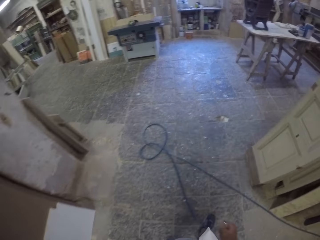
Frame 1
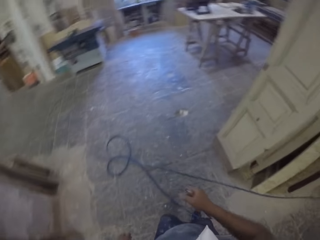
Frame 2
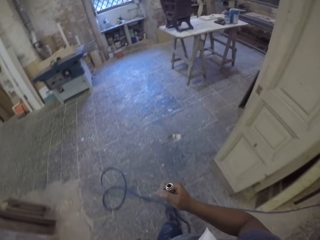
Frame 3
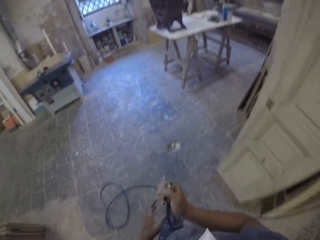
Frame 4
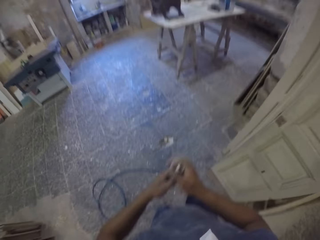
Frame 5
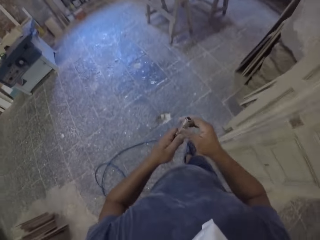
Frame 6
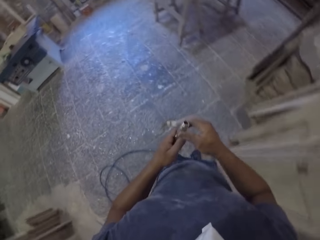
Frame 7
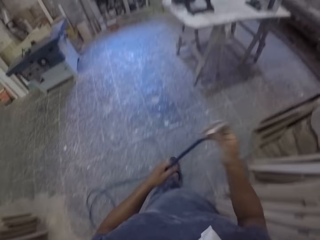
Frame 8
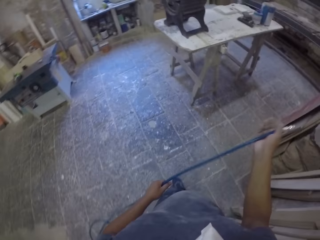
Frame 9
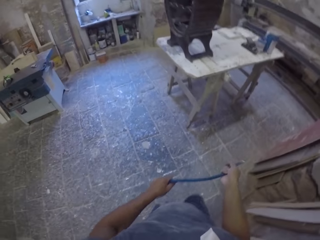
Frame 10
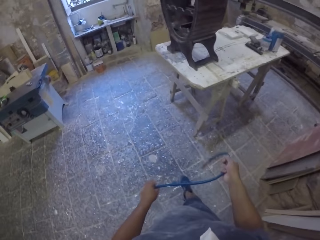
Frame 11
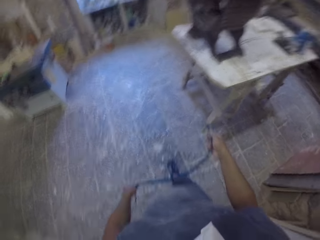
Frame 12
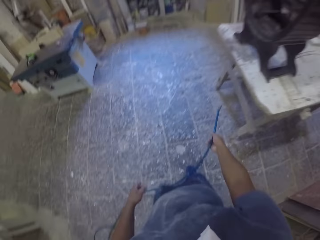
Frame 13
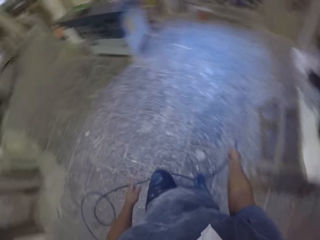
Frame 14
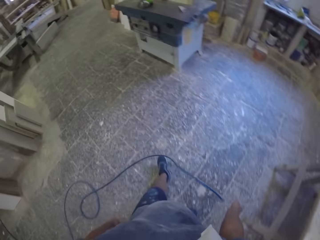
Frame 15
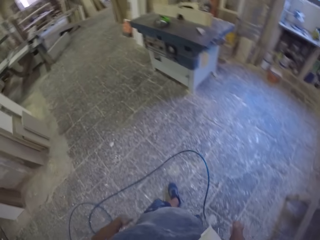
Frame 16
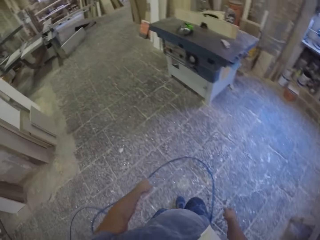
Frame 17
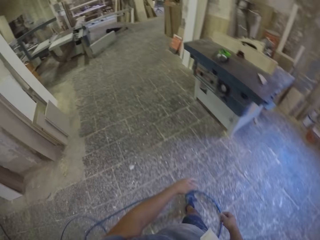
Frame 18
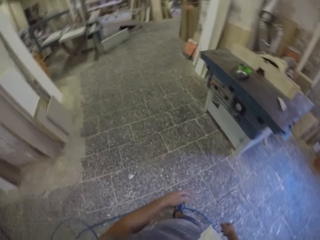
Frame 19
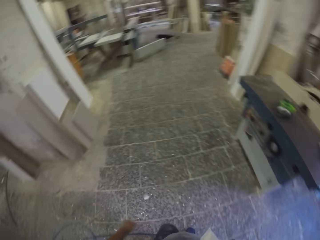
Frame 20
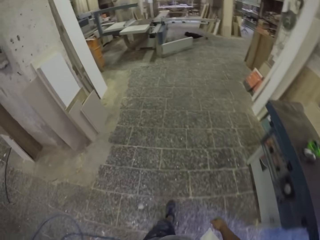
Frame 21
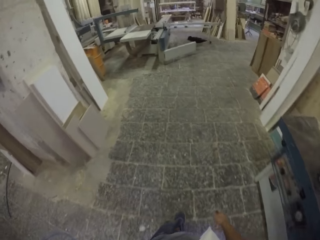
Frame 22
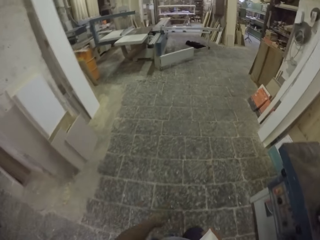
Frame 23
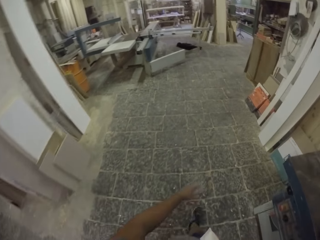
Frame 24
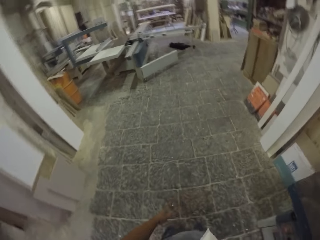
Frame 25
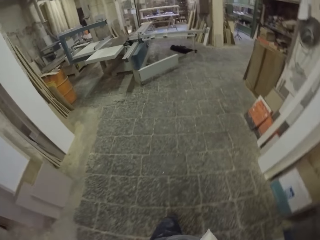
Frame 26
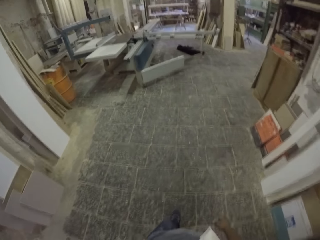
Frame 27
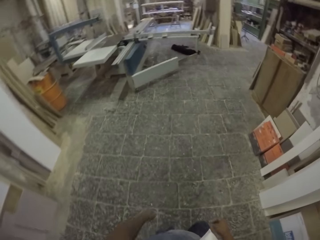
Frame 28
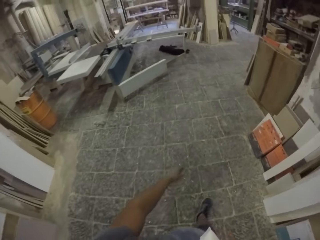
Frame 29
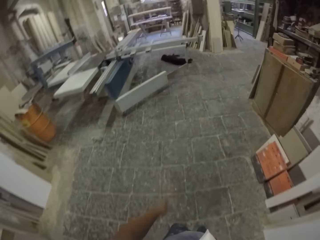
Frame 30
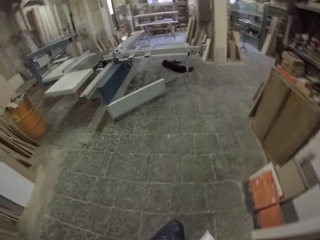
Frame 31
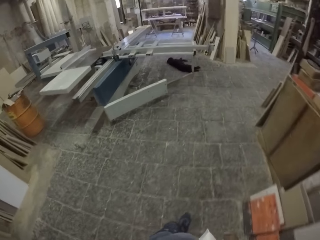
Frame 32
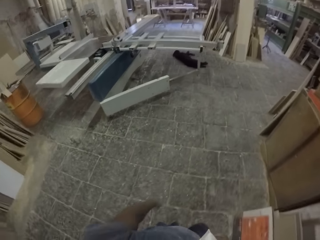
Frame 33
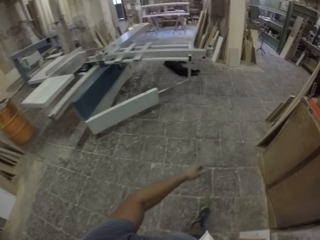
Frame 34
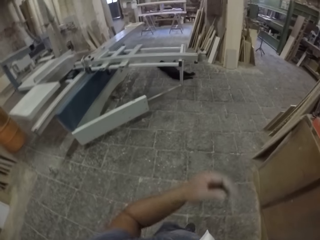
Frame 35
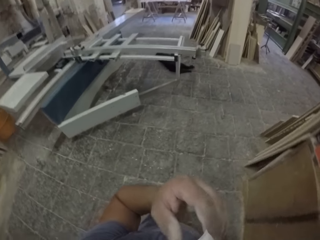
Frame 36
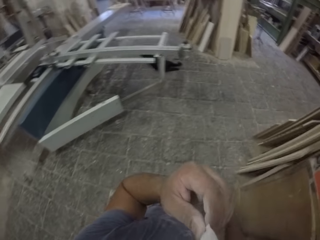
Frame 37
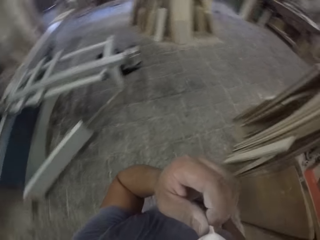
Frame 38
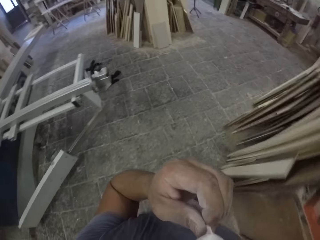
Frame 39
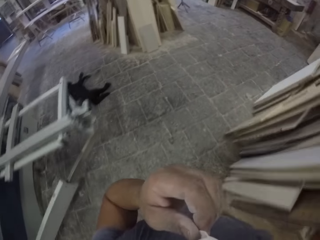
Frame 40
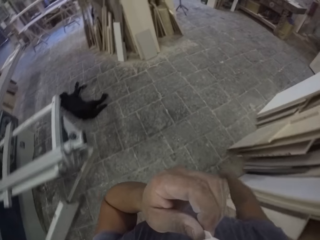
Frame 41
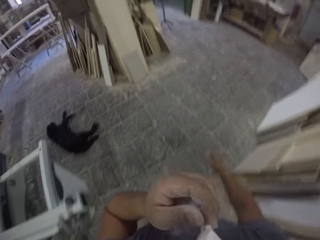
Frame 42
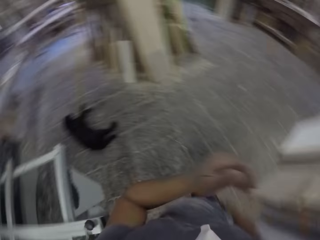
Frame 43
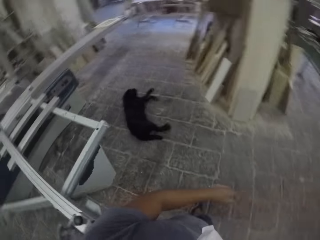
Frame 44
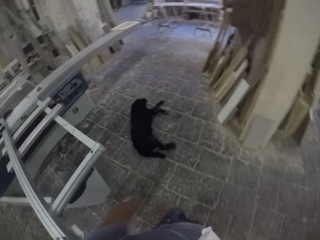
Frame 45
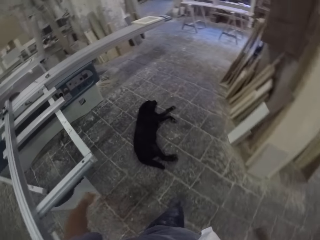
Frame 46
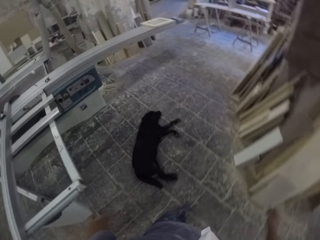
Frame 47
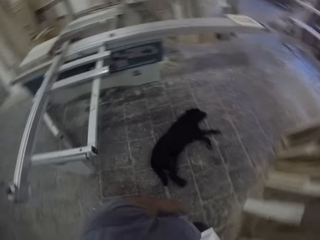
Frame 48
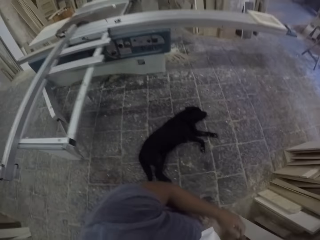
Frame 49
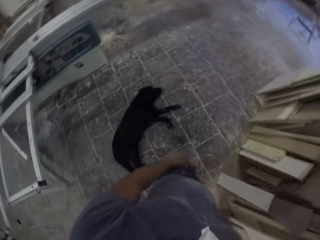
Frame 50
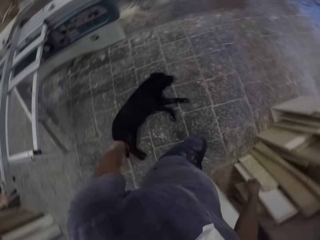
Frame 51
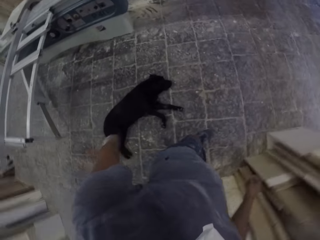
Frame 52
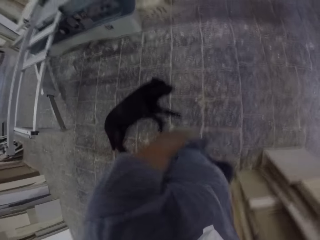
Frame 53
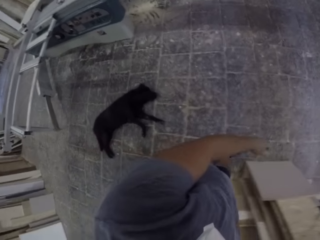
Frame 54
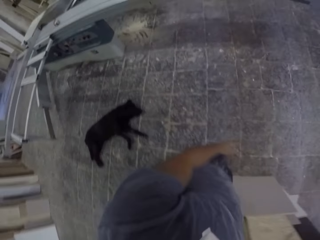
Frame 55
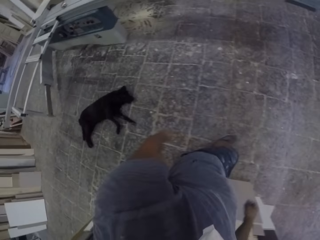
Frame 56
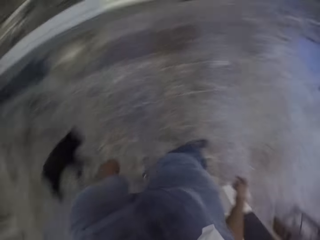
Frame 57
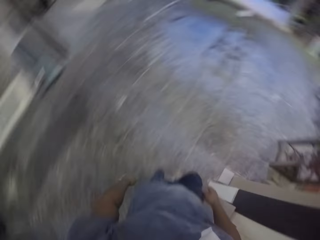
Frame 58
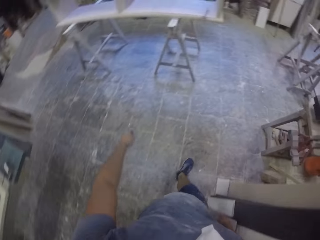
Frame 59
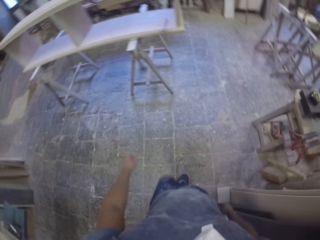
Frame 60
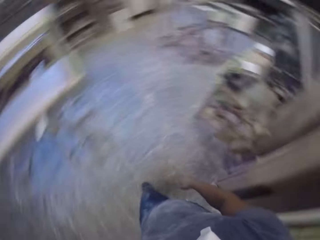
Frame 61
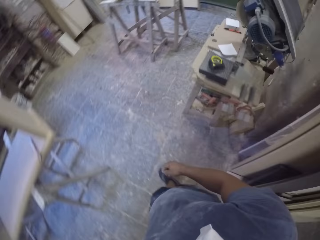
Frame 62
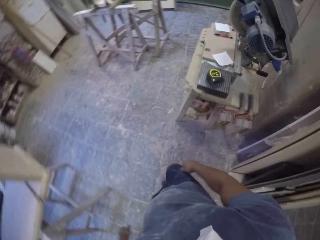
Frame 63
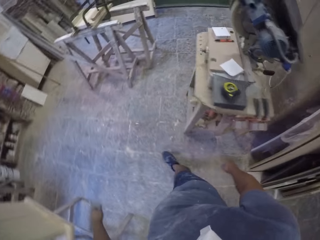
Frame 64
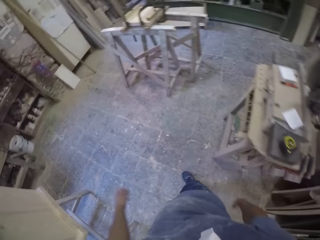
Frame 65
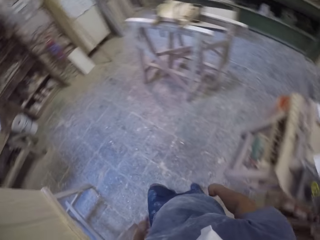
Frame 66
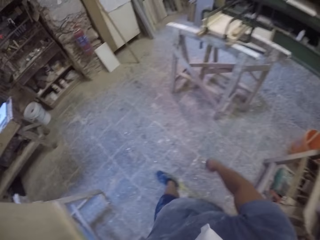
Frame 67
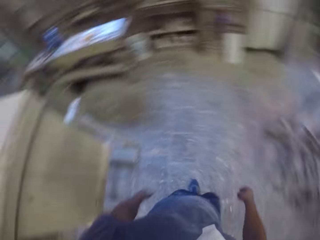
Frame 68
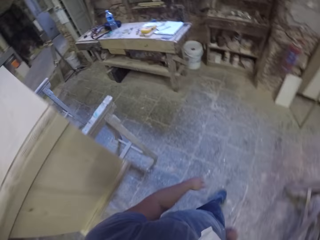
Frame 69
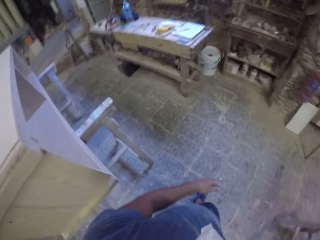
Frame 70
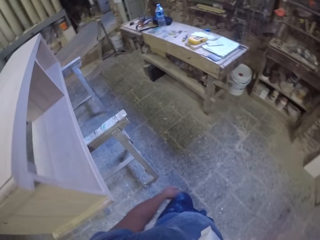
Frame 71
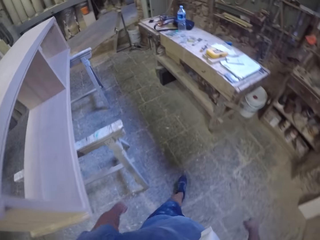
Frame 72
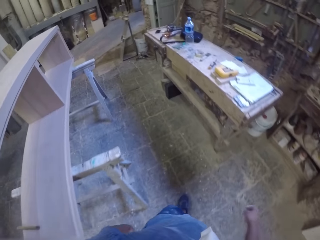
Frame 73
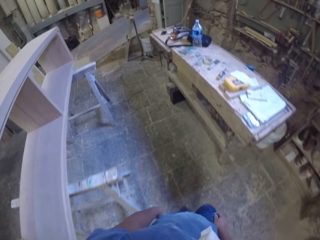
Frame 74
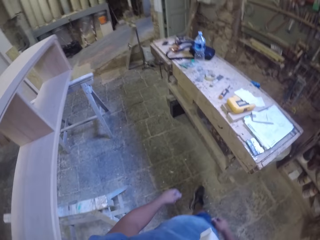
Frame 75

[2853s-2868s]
The camera wearer walks around and holds the cable. They drop the pressure hosepipe on the floor. They walk around in the room. They raise the hand. They move the left hand in the room. They lower the hand and walk around. They swing hands. They walk around in the room.

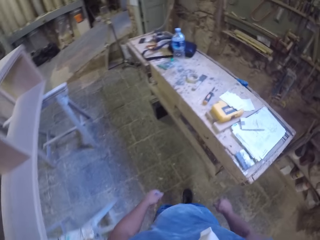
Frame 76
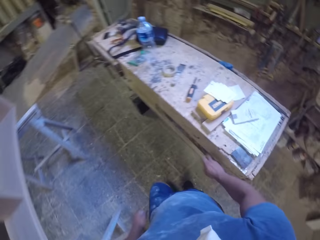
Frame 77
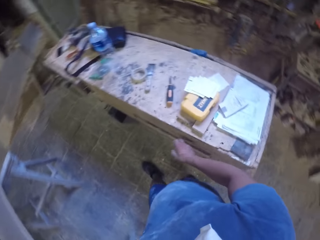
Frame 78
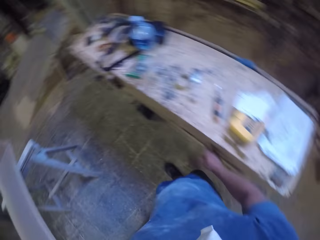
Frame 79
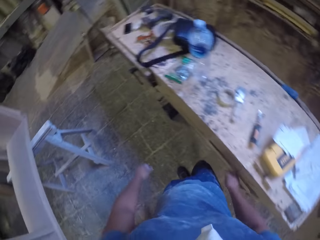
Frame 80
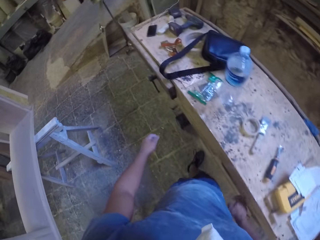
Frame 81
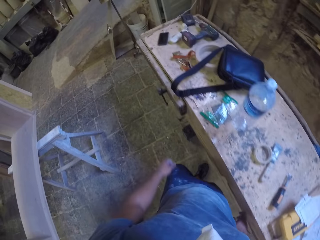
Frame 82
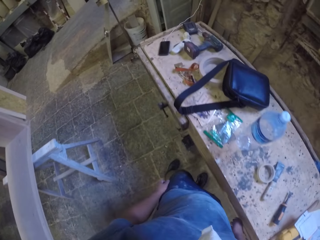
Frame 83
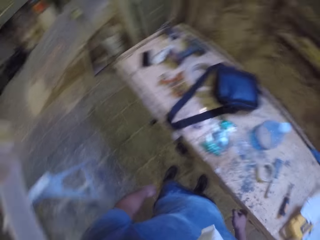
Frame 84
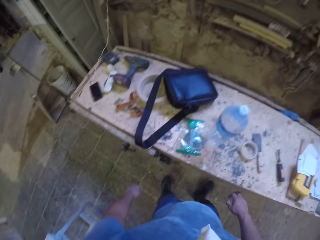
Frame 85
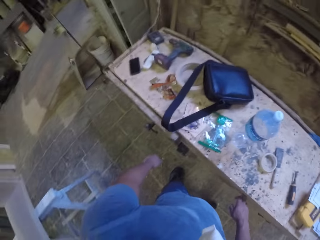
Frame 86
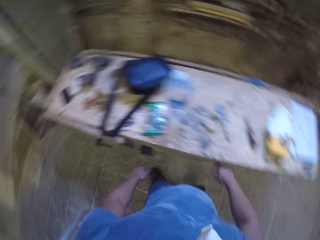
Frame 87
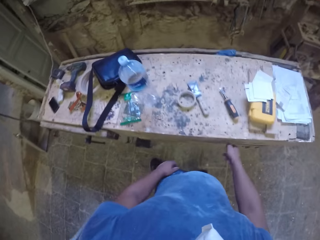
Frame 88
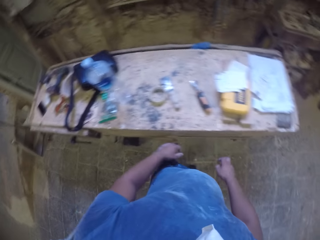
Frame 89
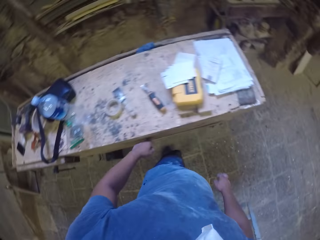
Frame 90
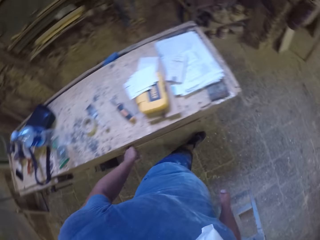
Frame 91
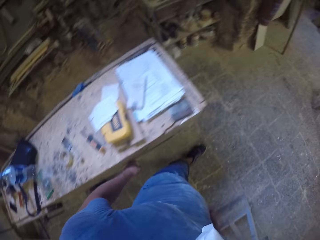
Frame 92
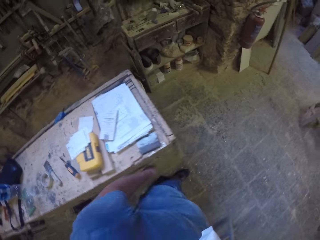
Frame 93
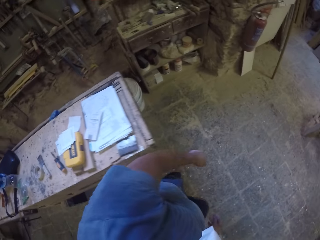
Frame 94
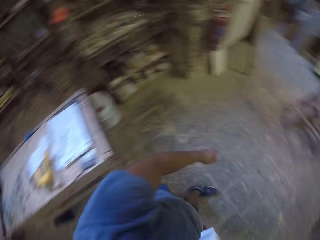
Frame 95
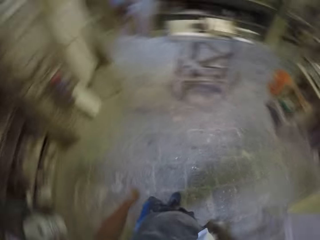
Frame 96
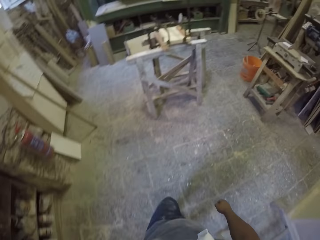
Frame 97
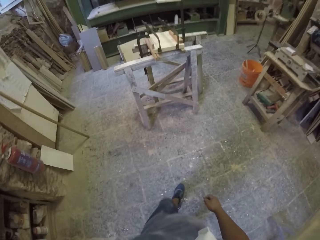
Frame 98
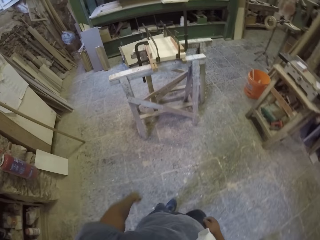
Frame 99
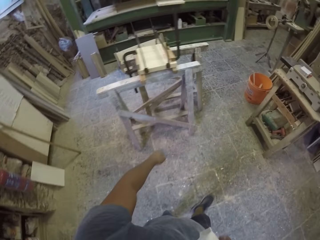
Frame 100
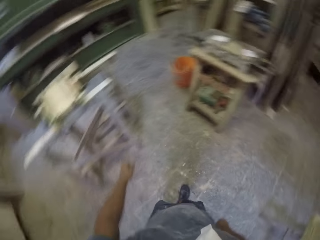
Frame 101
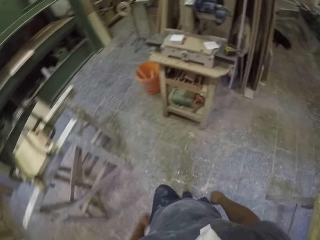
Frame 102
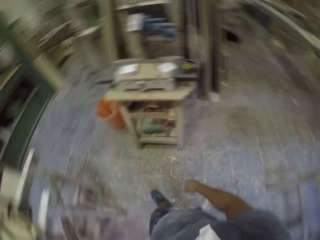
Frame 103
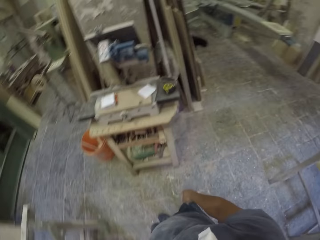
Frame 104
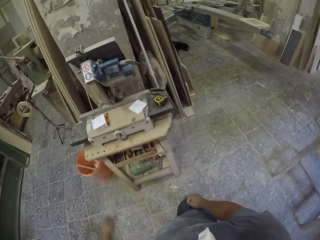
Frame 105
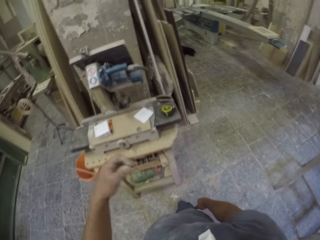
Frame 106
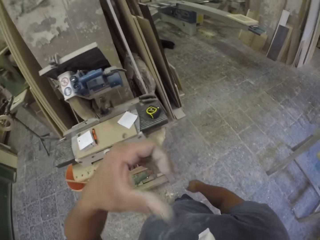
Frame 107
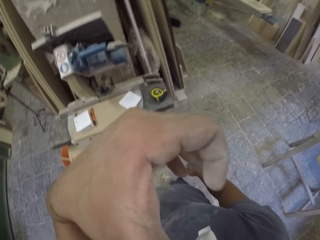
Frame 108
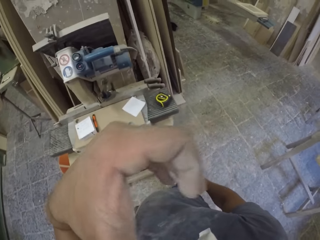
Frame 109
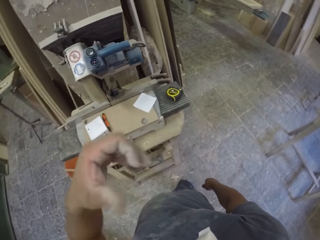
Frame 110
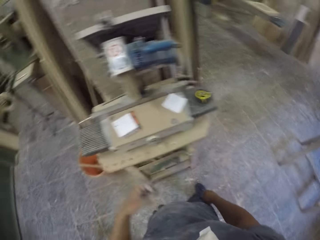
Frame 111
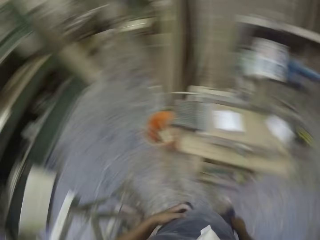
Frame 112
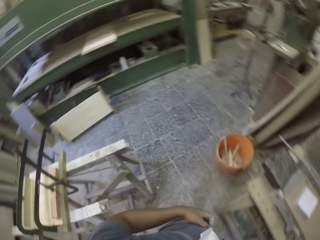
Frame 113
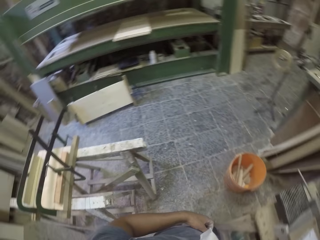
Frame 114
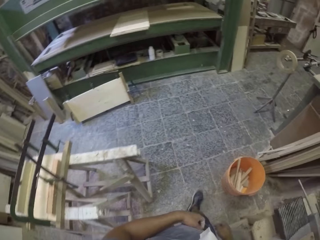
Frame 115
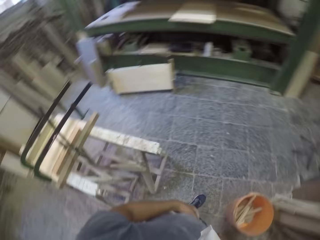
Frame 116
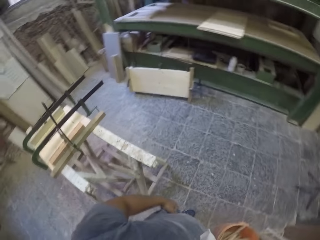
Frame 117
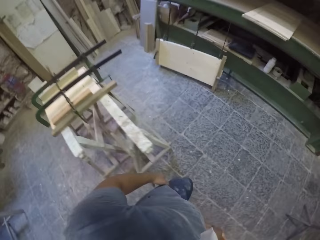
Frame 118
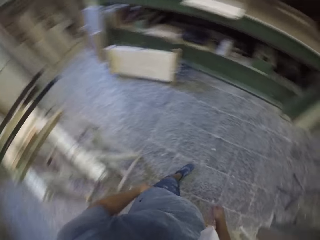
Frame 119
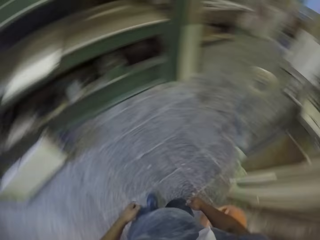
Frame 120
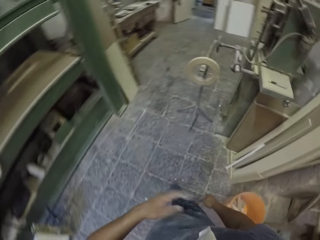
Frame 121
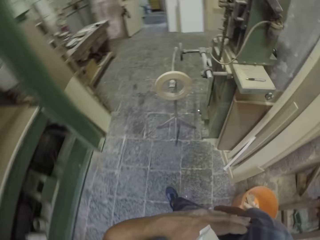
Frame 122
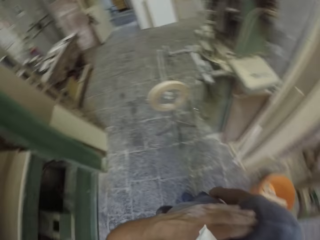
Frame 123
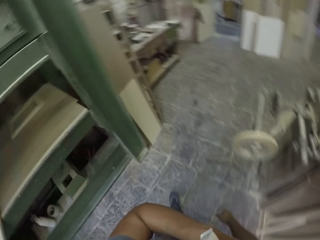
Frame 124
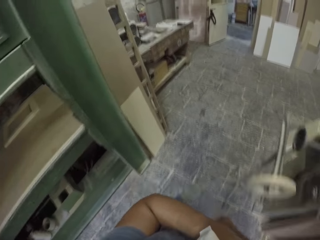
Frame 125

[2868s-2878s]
The camera wearer stops and looks around. They walk around and swing hands. They raise the hand and stop. They move the left hand in the room. They lower the hand. They walk around in the room.
